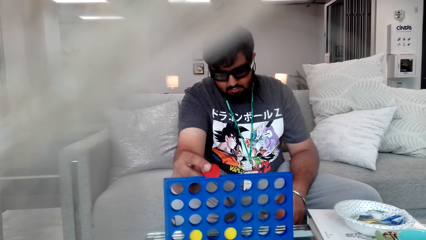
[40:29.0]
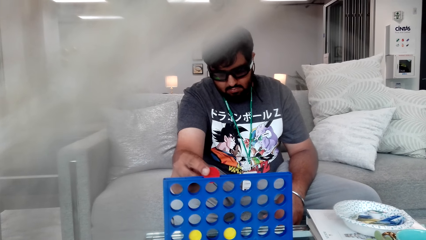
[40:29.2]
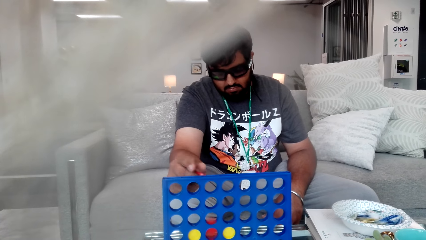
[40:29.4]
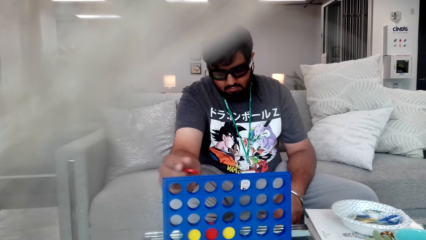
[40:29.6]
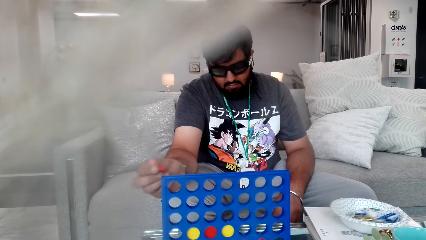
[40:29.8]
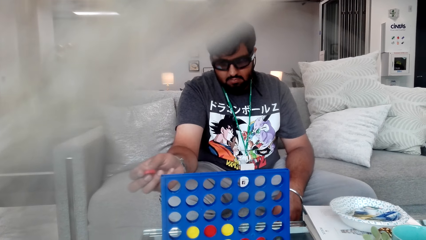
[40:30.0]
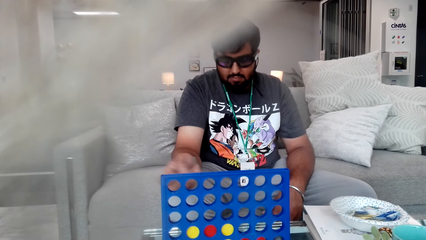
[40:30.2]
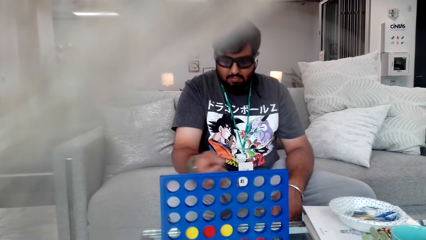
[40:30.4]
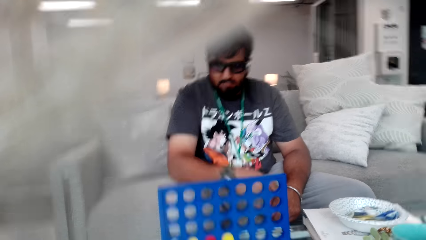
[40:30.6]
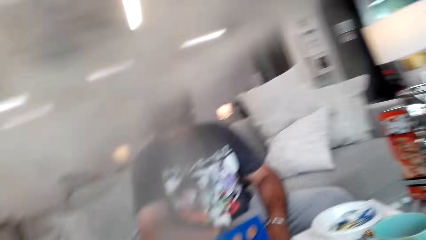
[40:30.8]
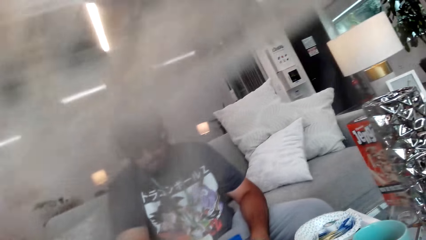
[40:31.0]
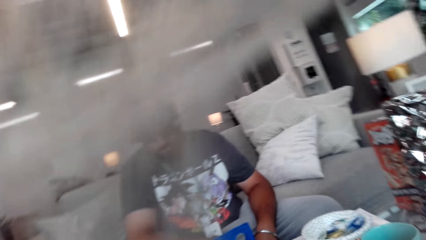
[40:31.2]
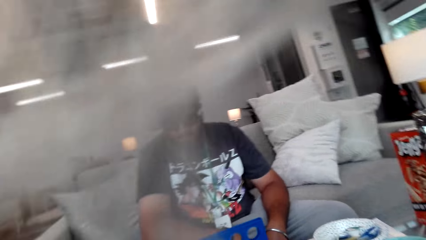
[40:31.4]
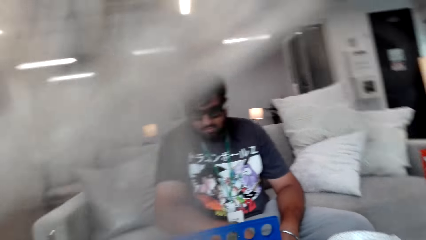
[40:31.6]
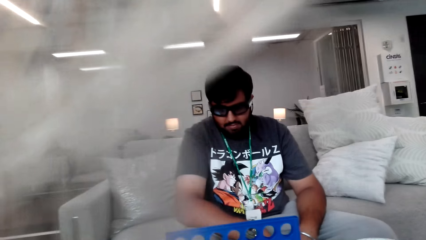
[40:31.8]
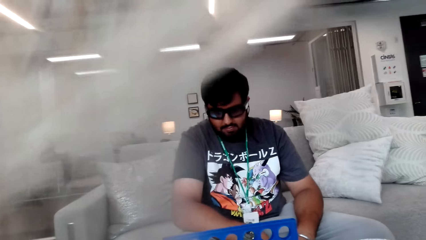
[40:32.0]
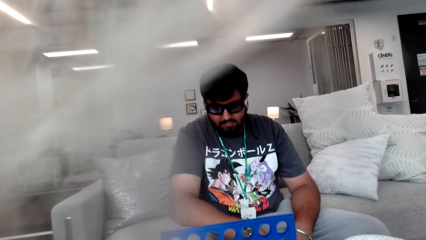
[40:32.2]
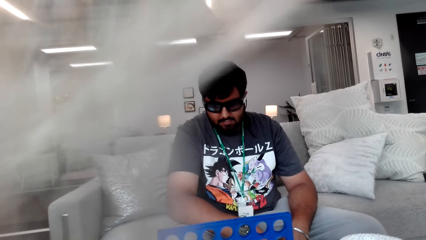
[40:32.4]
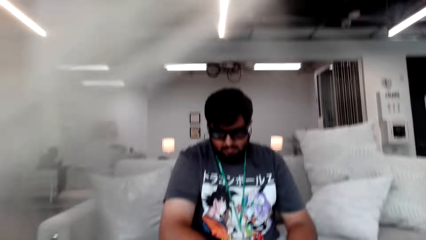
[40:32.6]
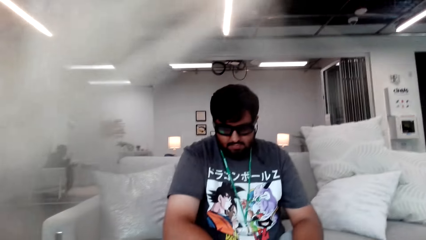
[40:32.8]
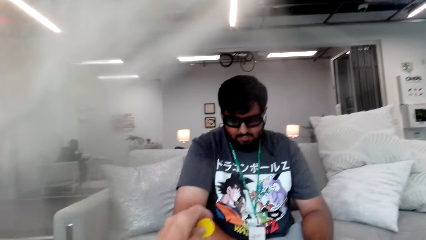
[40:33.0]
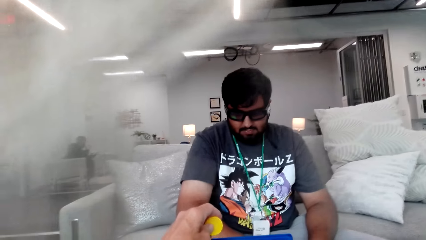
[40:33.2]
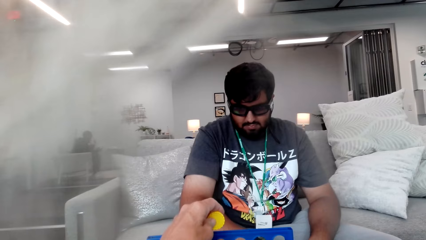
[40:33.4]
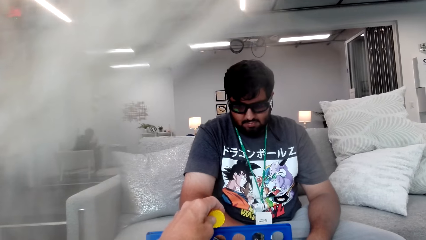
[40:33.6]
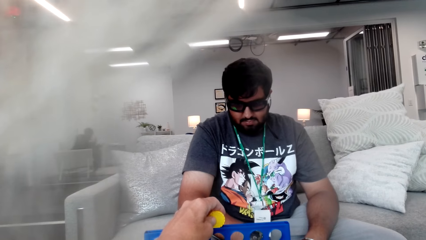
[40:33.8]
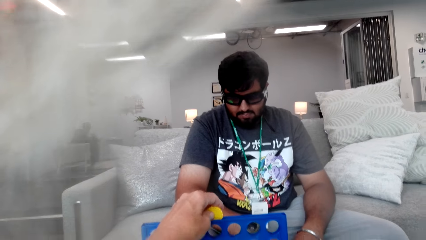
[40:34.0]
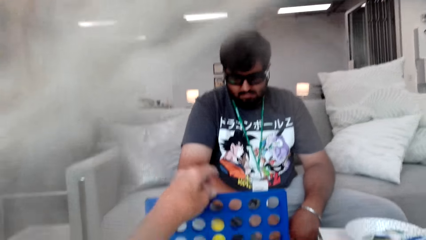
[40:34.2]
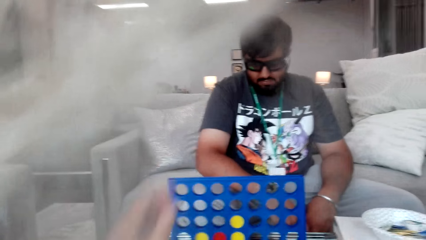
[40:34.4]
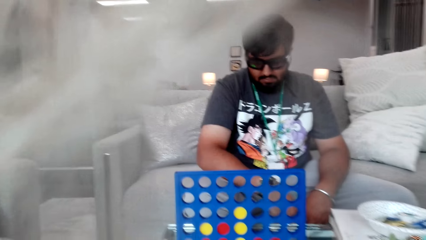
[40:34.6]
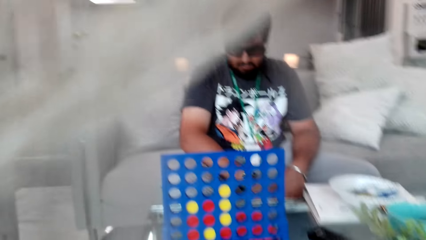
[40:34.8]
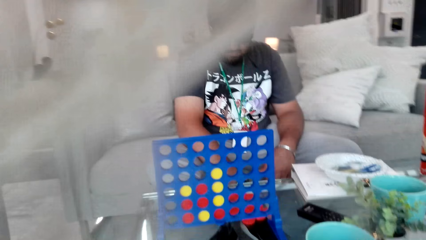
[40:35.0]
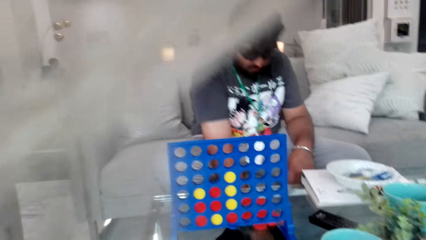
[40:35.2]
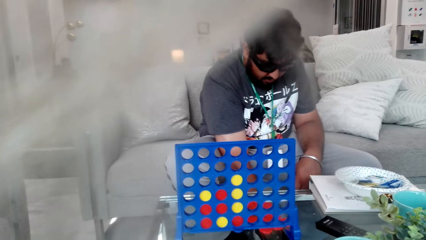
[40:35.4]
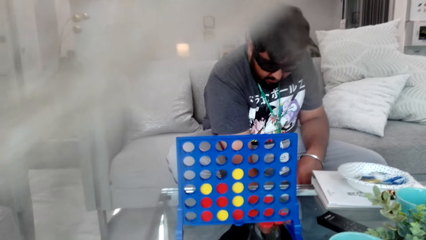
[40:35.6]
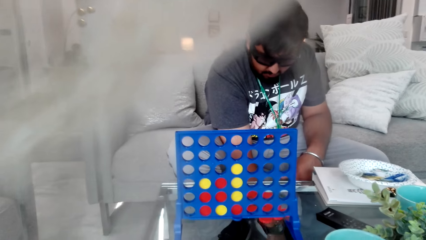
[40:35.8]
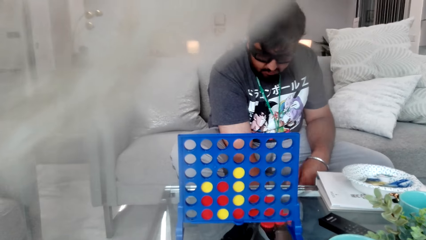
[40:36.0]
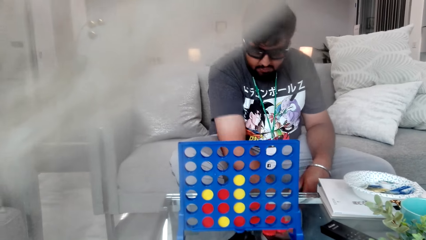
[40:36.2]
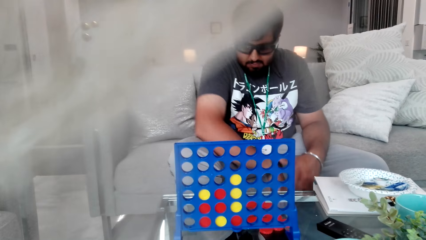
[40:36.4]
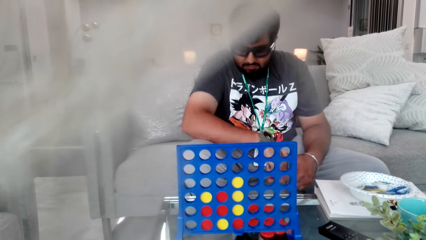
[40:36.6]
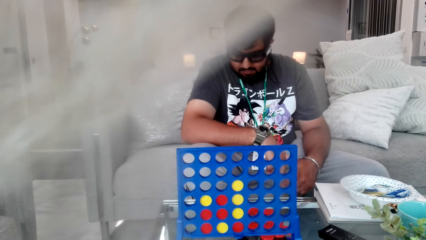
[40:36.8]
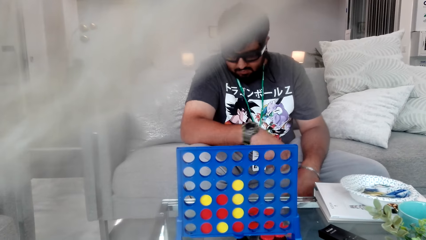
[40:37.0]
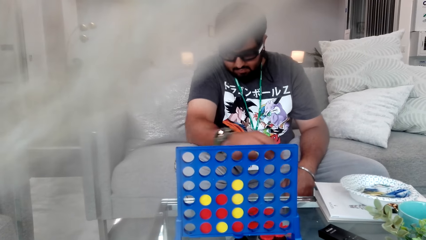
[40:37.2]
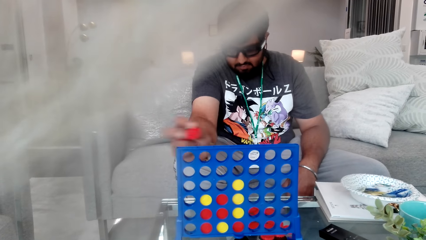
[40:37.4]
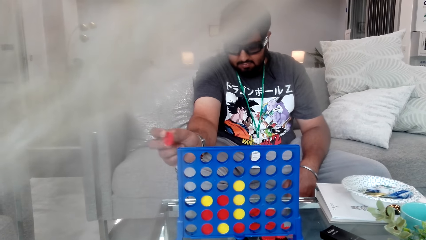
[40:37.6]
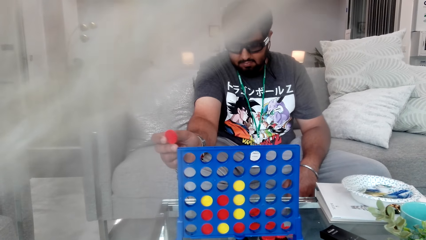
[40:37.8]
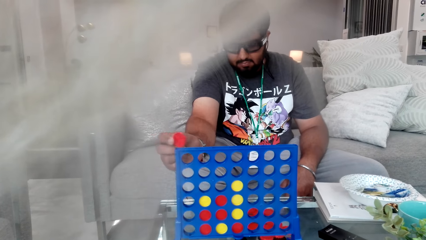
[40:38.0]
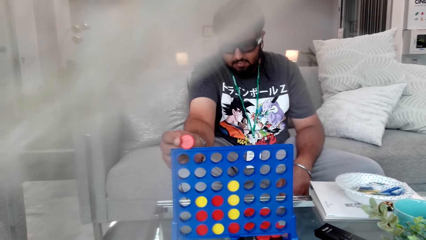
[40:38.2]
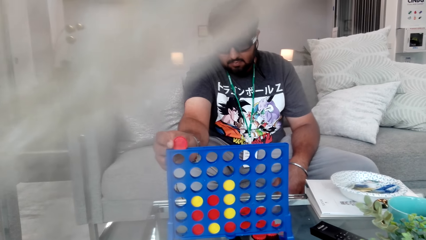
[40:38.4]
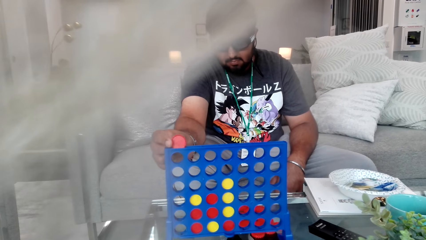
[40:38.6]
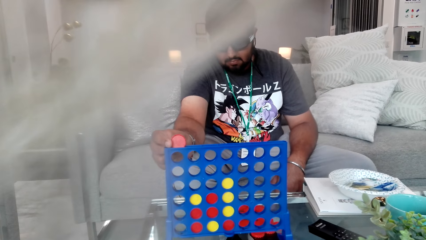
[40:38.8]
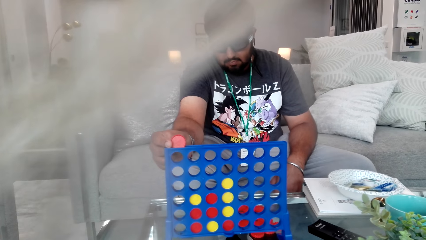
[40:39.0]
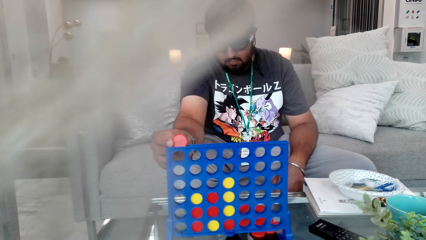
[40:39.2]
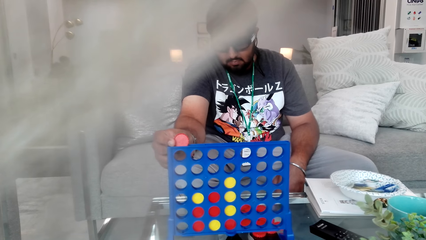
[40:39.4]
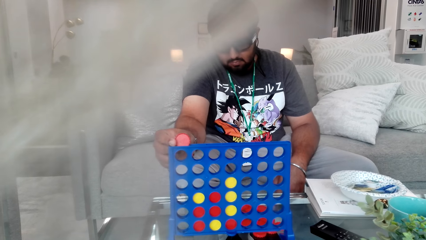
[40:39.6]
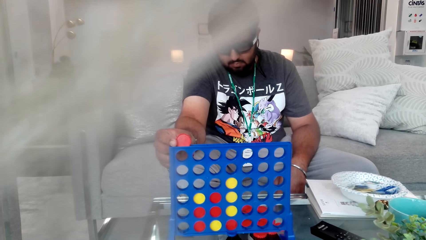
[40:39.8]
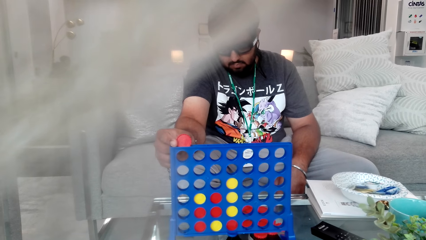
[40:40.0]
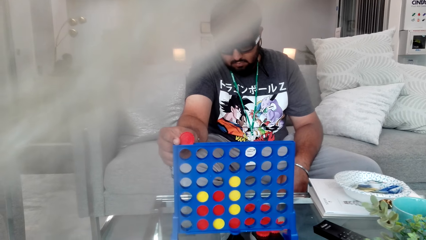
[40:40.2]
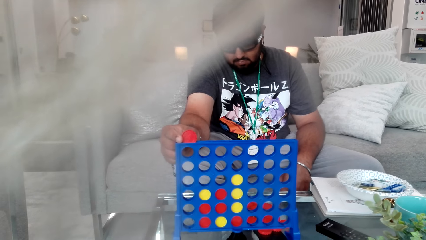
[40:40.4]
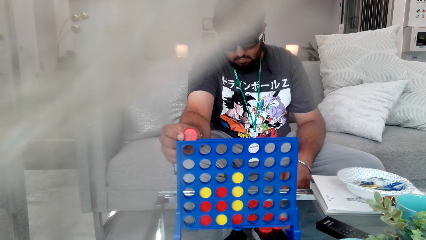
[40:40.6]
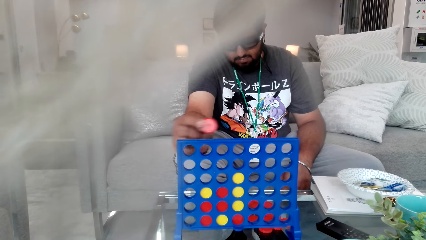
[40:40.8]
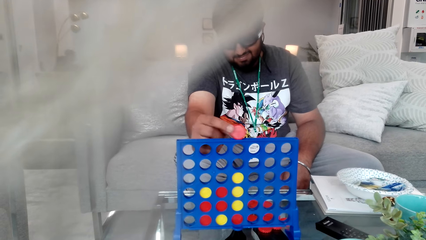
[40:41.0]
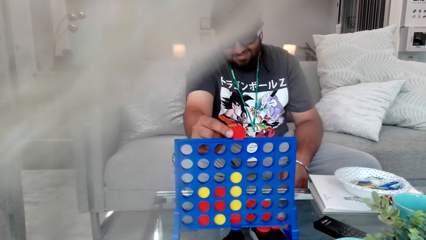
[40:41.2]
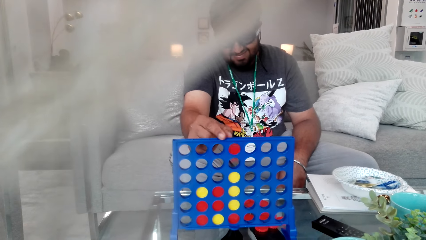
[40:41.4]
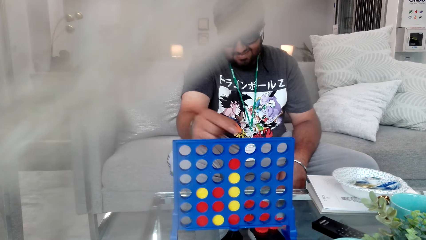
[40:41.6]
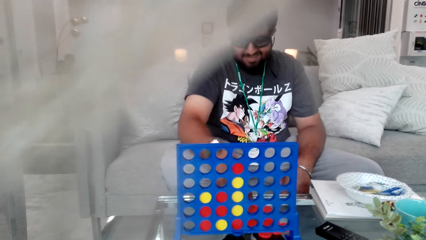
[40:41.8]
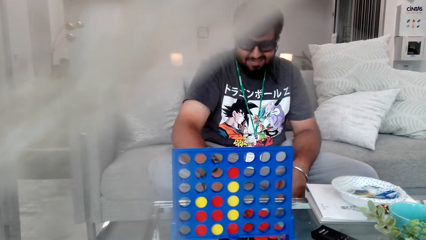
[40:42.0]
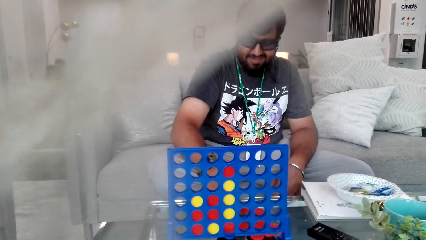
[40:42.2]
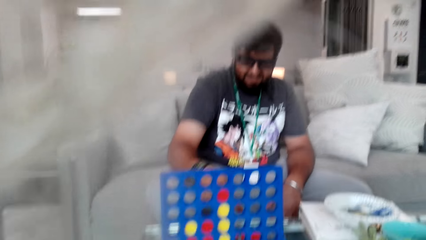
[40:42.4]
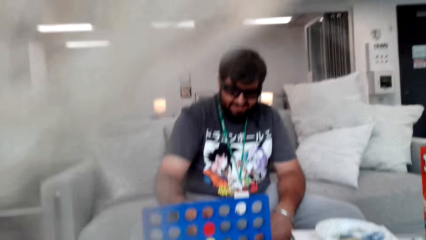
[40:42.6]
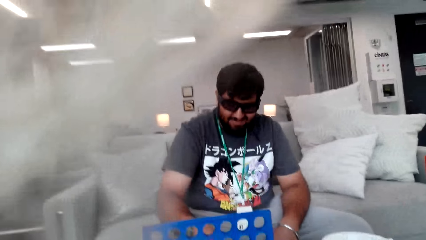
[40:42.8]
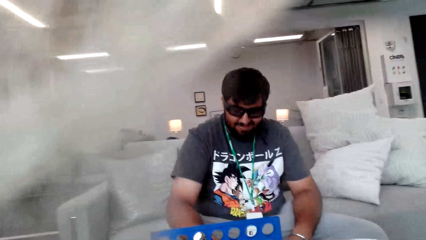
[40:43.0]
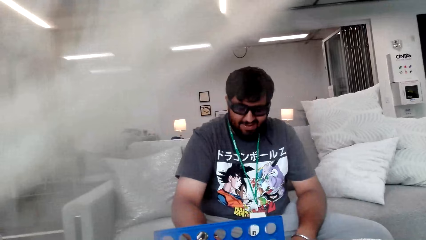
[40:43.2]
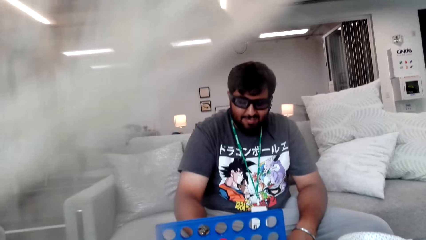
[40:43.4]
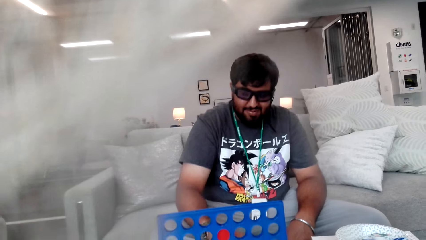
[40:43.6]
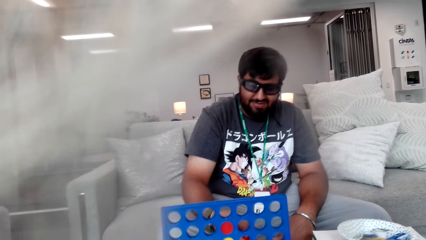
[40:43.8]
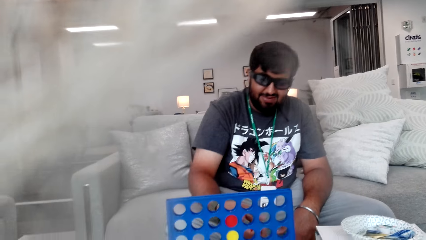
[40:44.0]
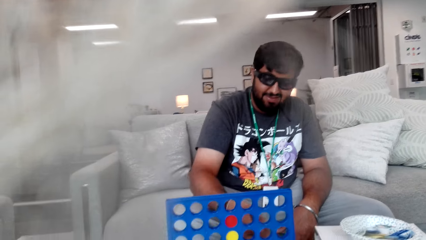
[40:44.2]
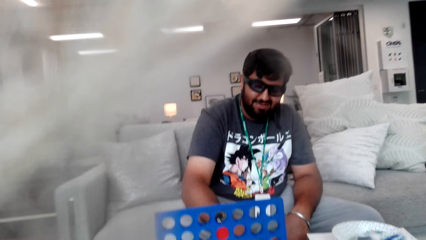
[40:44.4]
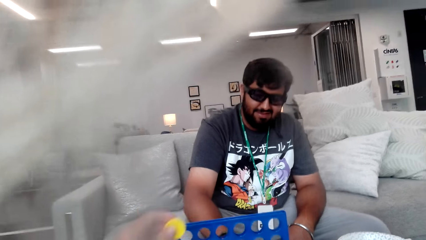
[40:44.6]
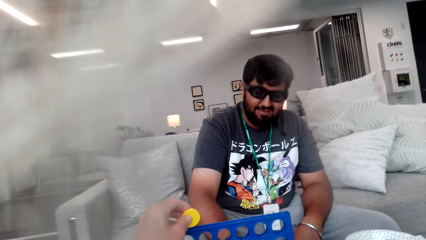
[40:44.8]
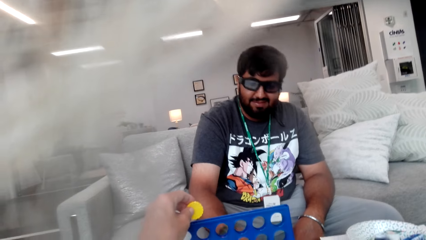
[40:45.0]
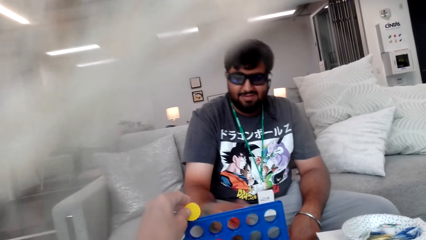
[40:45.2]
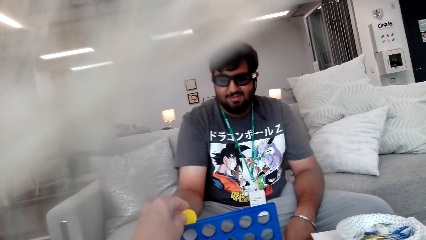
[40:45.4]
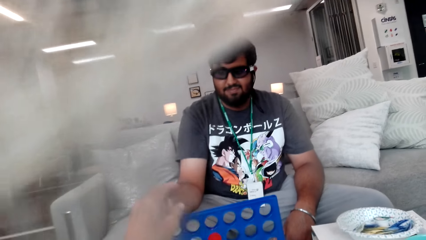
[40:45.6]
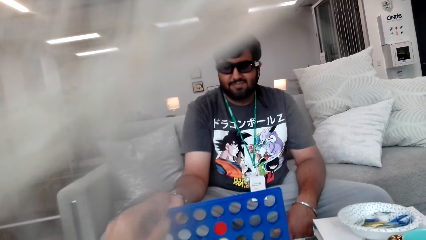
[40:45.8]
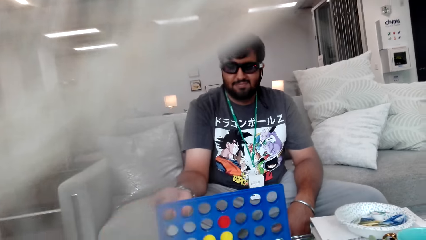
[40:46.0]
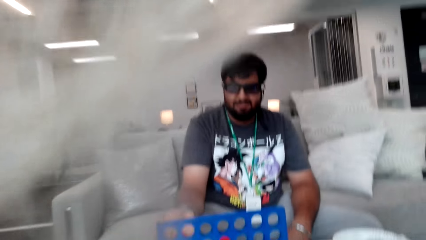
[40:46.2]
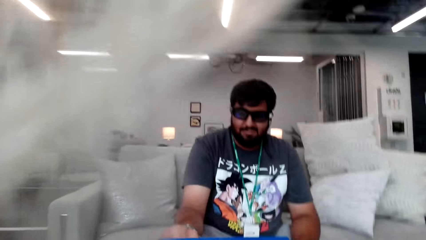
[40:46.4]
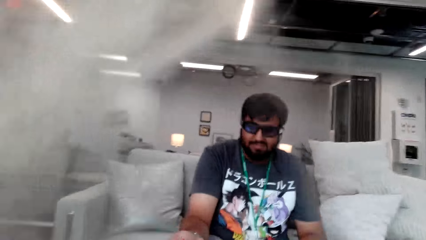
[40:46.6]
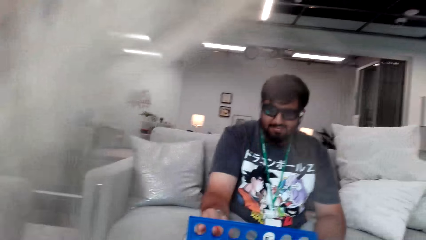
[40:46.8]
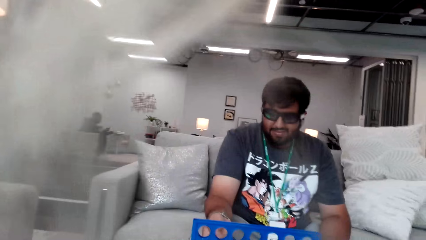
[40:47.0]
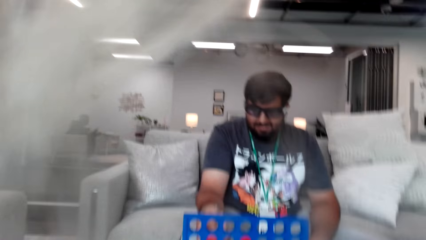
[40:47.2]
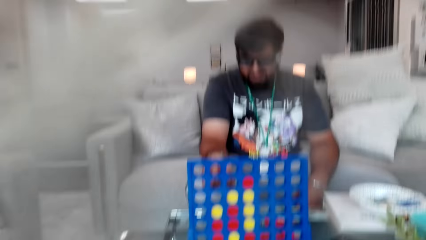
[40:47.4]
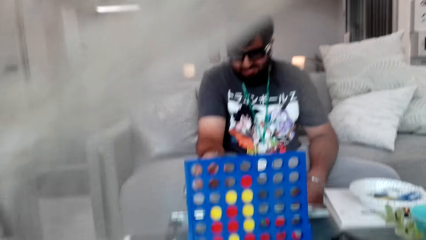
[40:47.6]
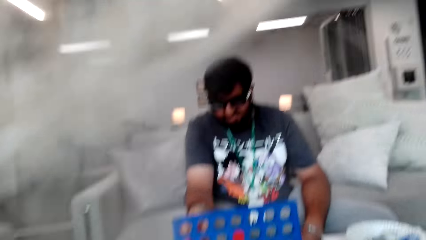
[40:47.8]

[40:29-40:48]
A man drops a piece in the board. The camera wearer looks around the room. They drop a piece in the board. The man drops a piece in the board. The camera wearer plays row bingo.
